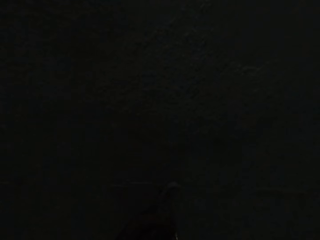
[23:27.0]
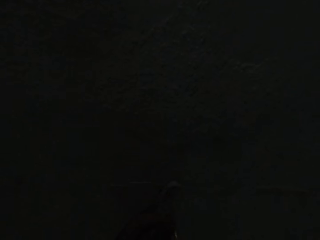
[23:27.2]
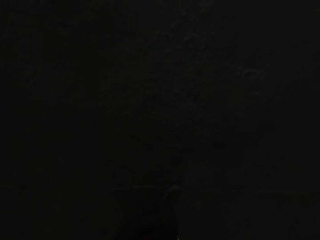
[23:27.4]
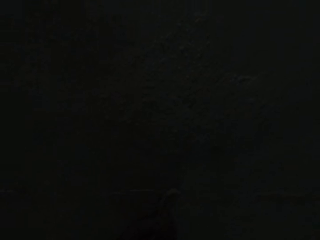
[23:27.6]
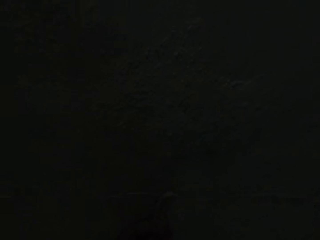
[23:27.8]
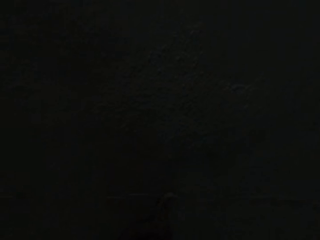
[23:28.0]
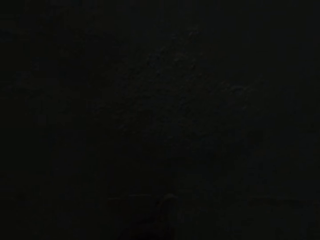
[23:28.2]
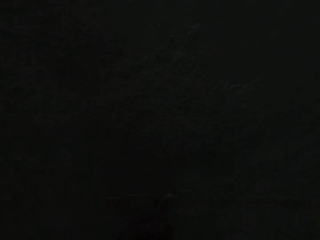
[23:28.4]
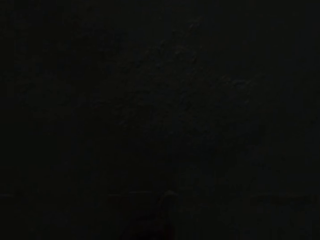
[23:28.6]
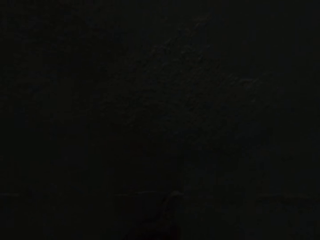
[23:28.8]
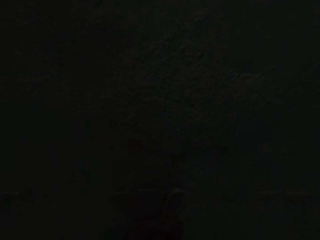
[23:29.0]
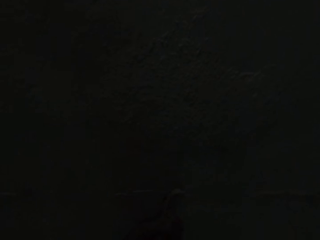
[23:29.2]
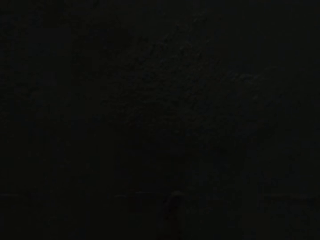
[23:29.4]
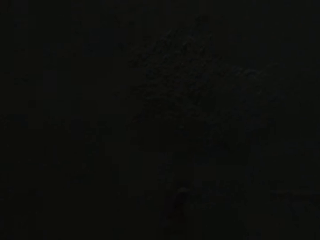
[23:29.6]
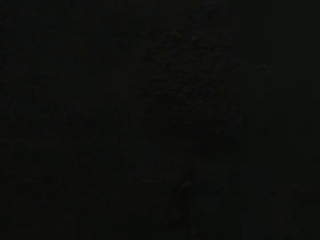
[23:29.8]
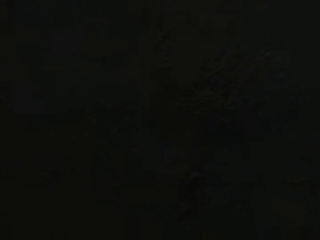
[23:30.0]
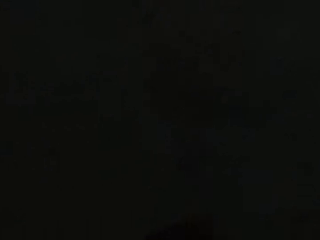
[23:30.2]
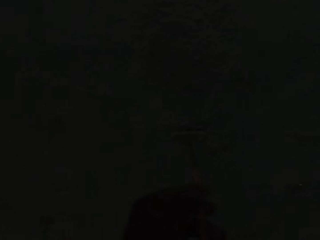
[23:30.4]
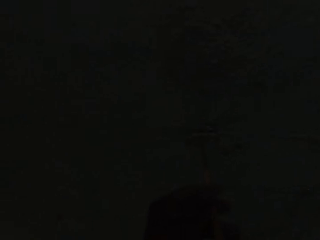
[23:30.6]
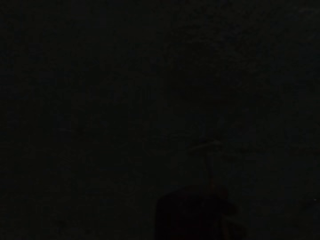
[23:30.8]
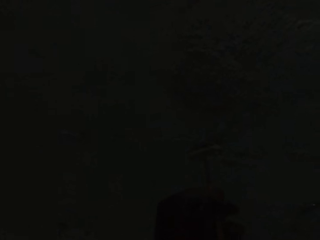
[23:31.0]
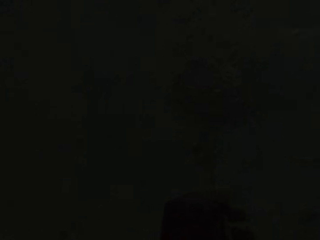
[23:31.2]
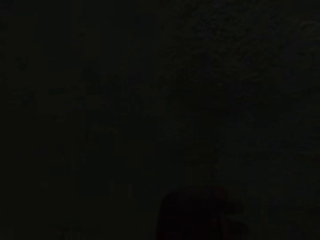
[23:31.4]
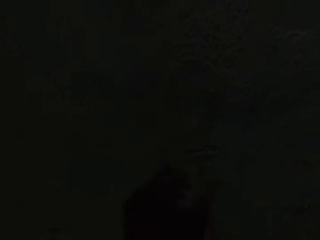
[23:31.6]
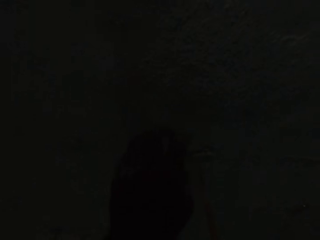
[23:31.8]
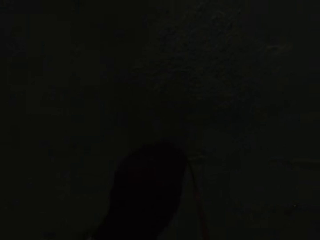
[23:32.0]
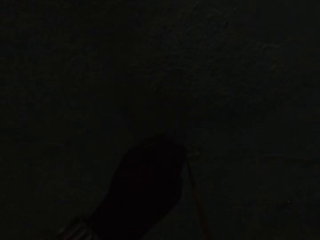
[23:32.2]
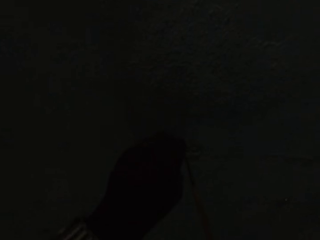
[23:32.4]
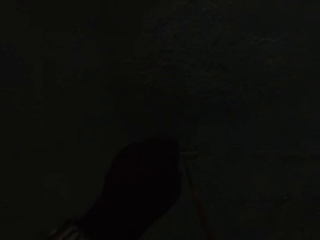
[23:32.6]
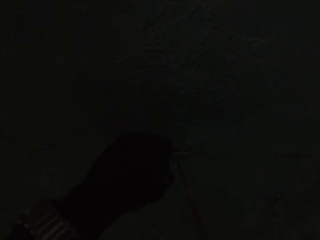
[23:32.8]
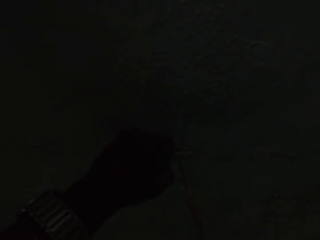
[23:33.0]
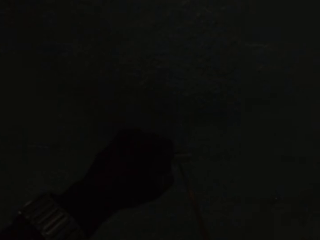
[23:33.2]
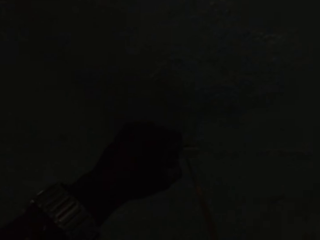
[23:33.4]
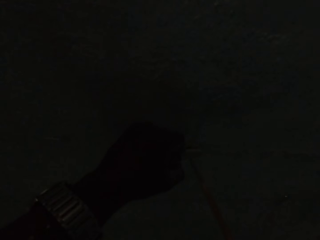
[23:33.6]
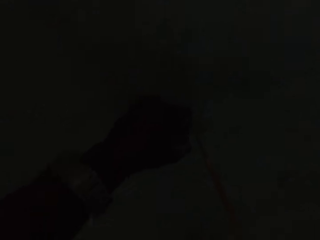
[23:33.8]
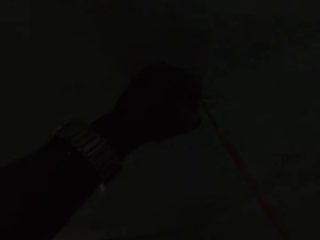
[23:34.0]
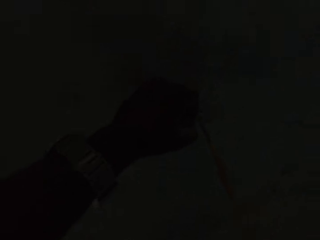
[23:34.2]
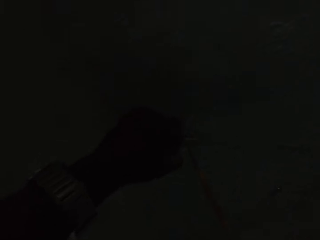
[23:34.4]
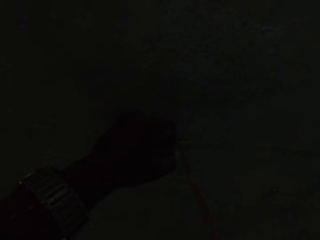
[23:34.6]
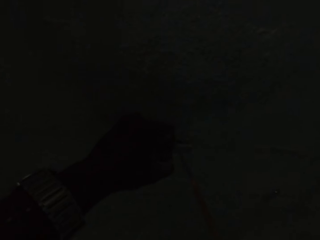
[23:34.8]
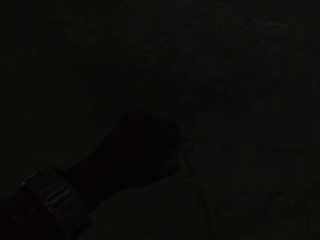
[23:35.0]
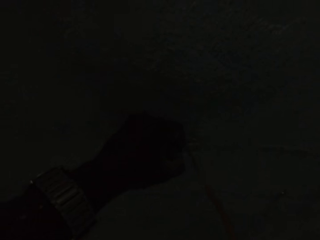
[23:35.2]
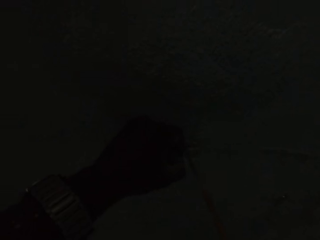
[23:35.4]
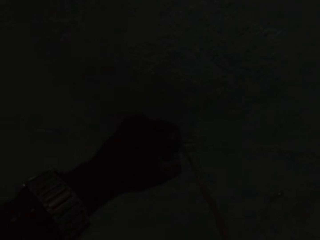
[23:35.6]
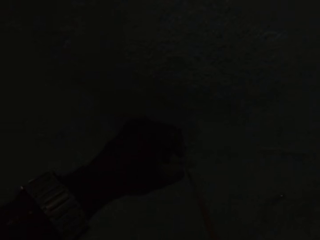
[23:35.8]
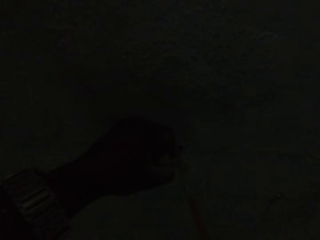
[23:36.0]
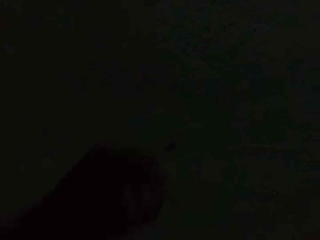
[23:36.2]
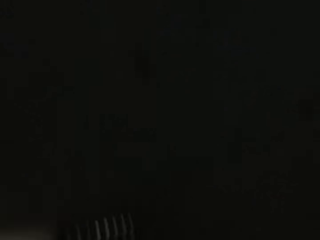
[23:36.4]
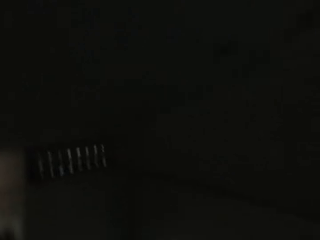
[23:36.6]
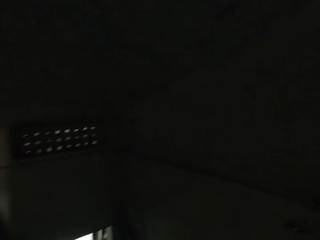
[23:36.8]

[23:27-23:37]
The camera wearer puts a cable in a bulb holder. He unscrews a screw from a ceiling base with the screwdriver in his hands. He detaches the ceiling base with his left hand.

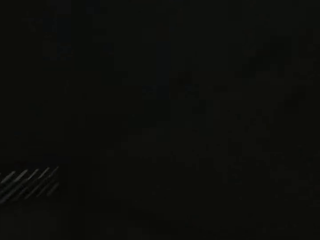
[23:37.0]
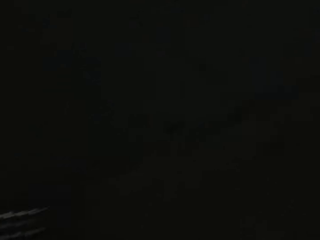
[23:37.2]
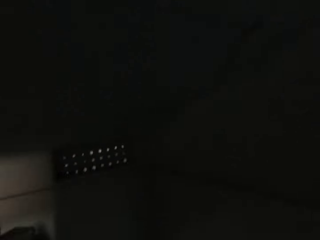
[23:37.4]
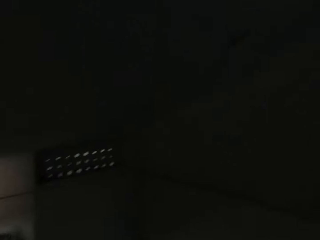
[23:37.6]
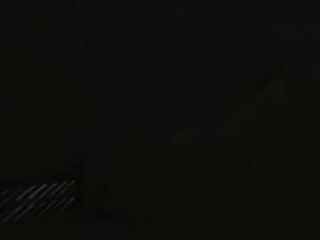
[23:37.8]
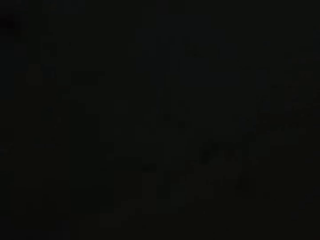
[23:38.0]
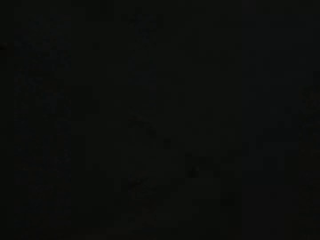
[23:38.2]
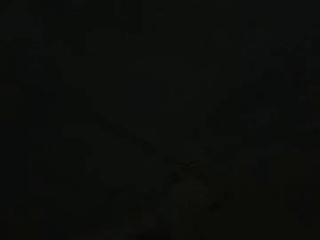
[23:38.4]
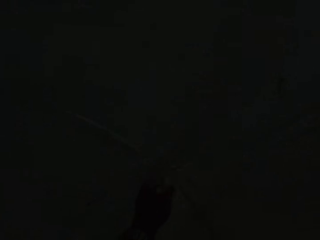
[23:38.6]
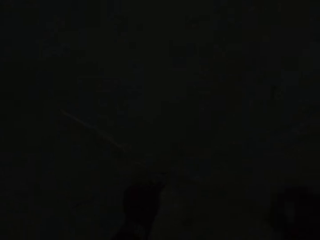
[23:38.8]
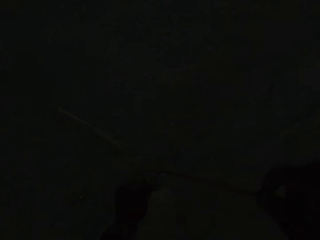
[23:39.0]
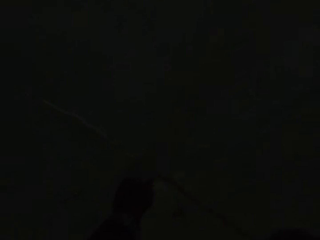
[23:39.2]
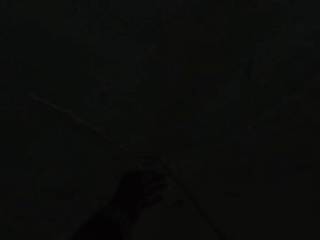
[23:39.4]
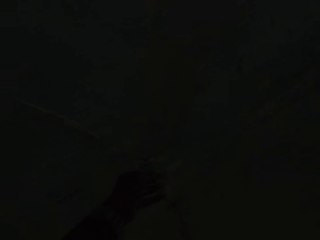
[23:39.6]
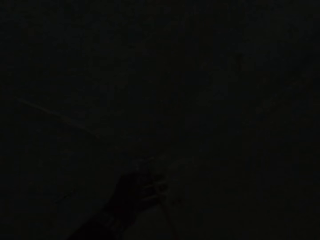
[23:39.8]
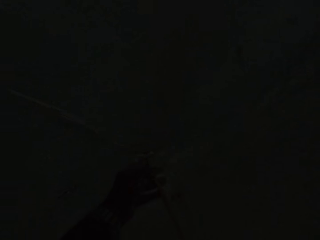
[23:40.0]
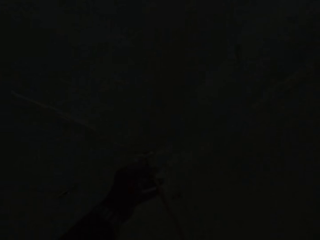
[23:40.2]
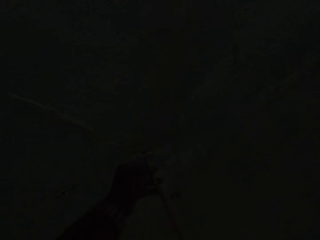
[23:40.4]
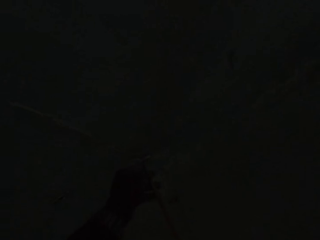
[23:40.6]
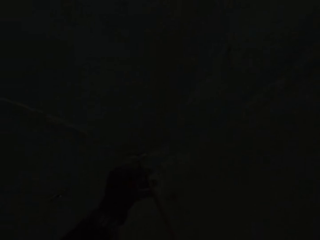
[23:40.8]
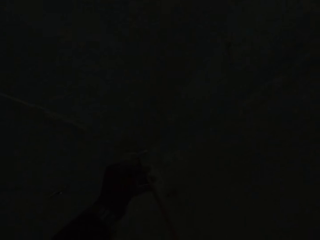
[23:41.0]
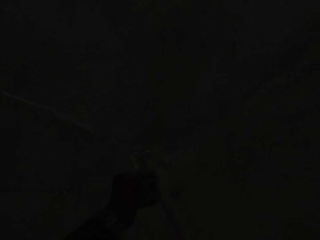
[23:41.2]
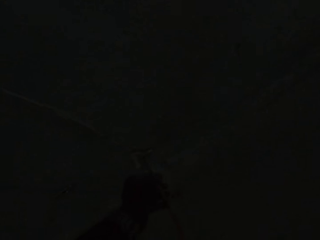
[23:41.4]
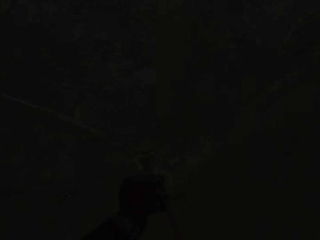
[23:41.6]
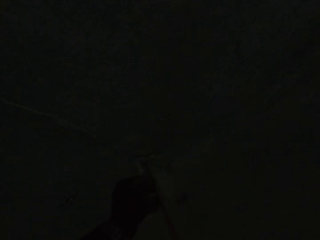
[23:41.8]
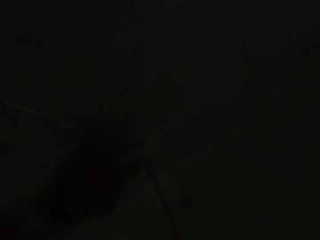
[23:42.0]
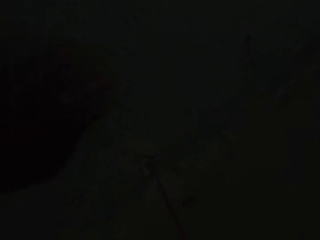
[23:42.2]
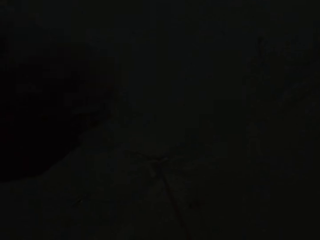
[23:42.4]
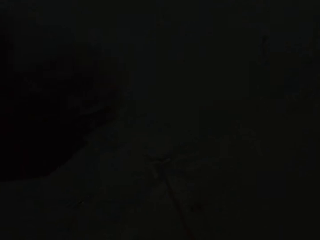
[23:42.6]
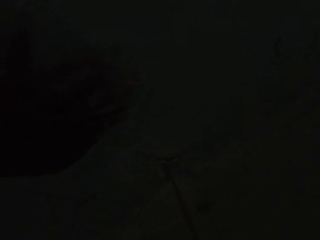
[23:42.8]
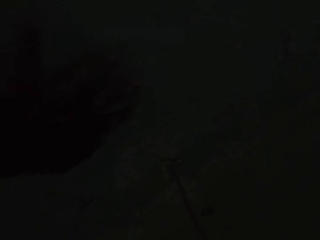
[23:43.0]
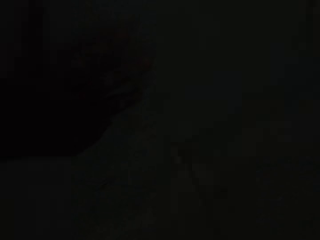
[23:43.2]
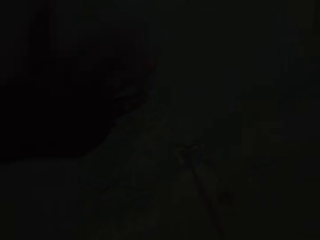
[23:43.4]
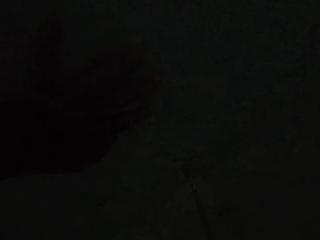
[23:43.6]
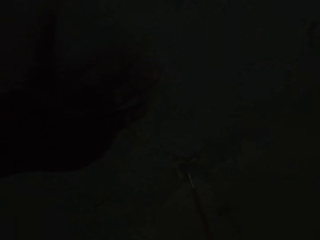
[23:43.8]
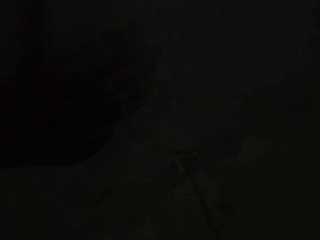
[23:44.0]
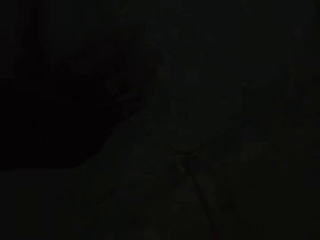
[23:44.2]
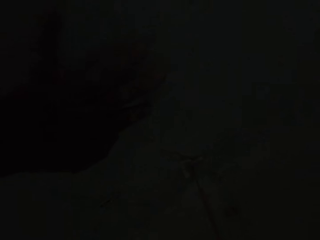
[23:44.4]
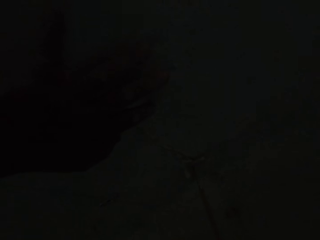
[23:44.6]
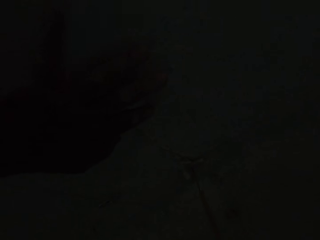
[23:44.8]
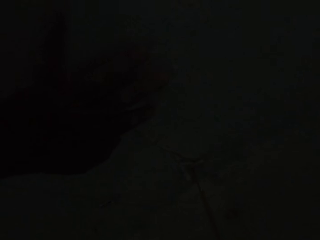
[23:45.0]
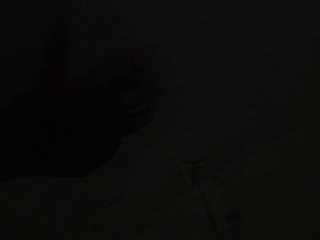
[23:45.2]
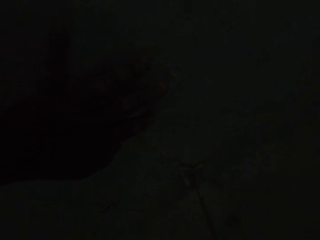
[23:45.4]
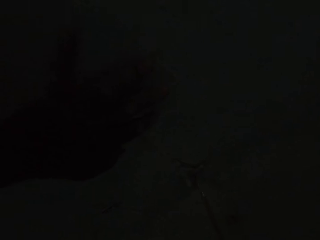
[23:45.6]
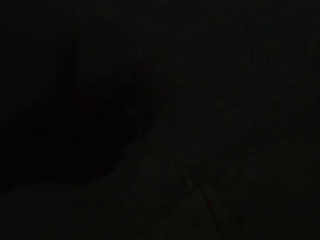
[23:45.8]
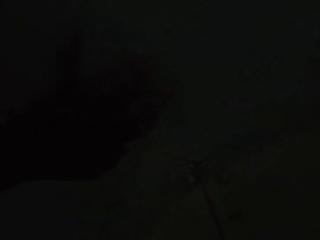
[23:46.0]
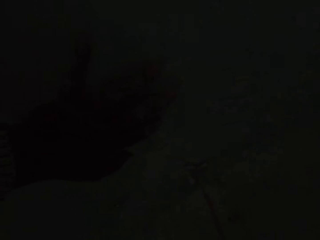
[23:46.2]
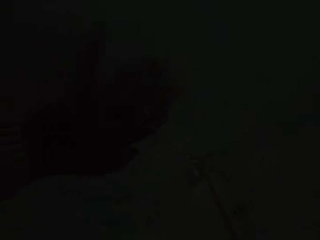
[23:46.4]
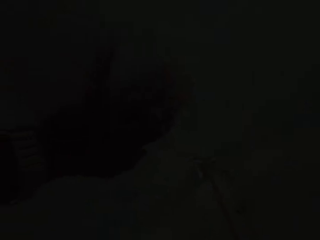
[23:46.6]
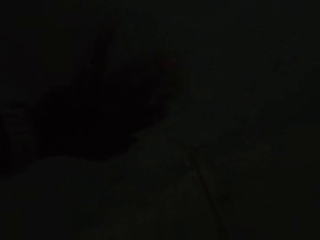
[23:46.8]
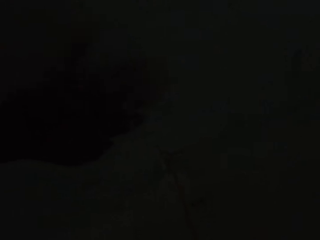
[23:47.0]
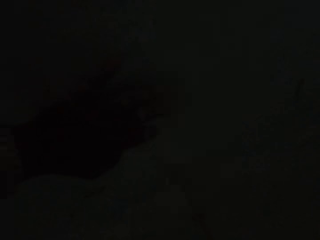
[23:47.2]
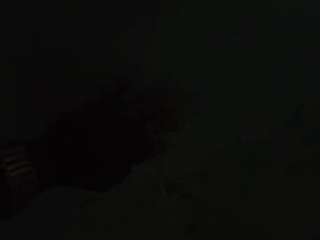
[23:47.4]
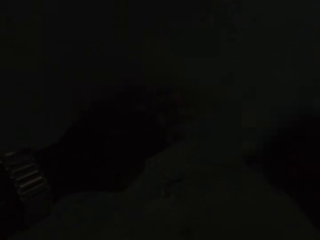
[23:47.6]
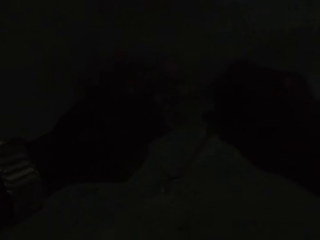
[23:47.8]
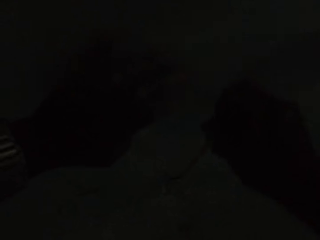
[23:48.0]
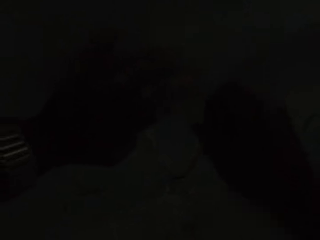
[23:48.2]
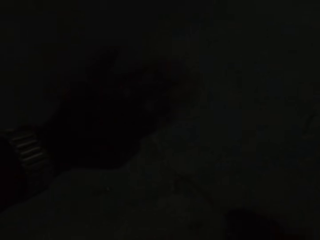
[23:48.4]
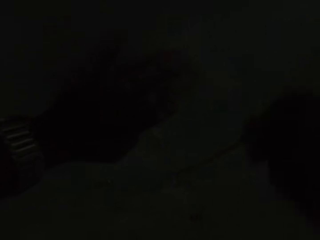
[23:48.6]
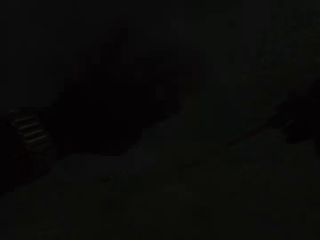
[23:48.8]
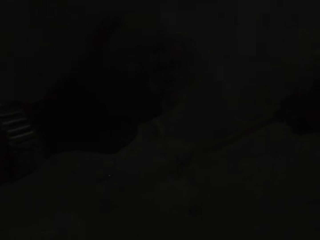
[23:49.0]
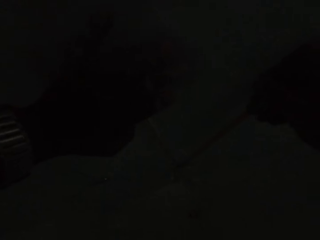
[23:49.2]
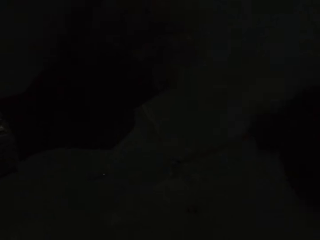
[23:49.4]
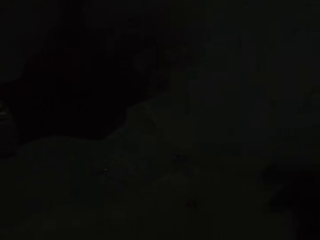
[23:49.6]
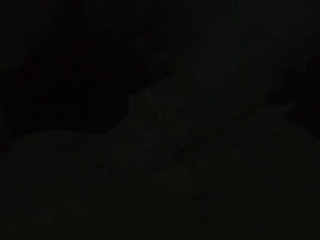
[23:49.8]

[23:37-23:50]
The camera wearer looks around. He unscrews a screw from a ceiling base with the screwdriver in his hands.
